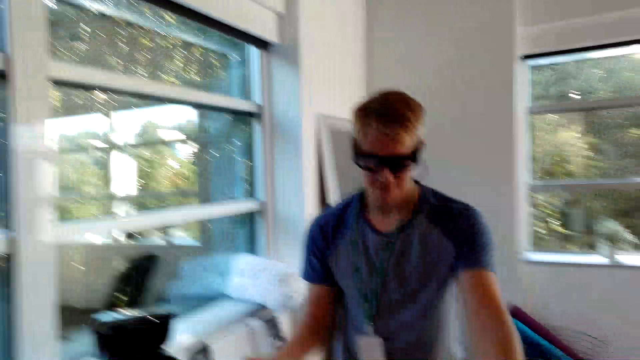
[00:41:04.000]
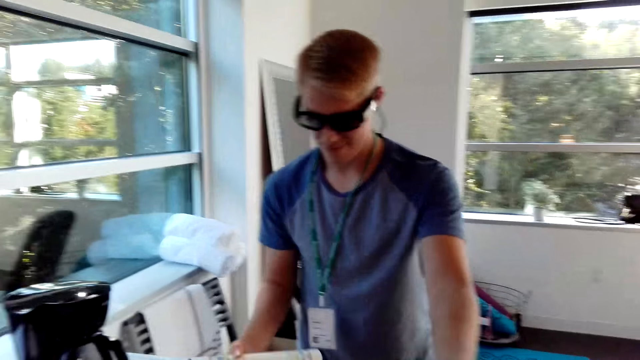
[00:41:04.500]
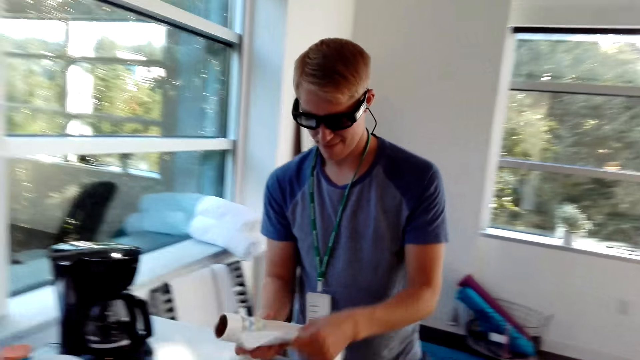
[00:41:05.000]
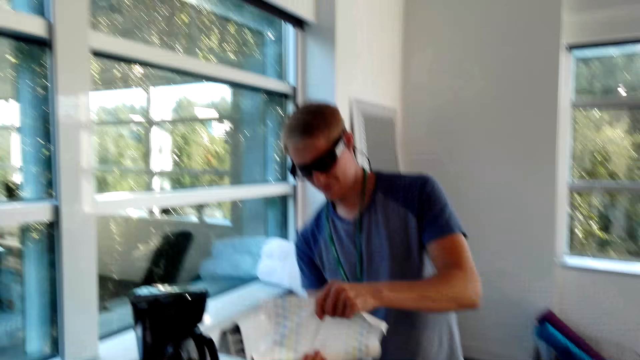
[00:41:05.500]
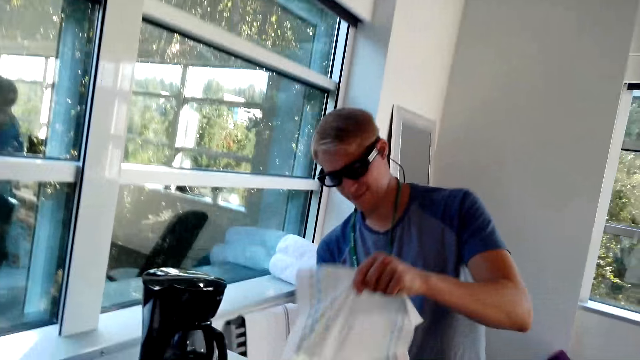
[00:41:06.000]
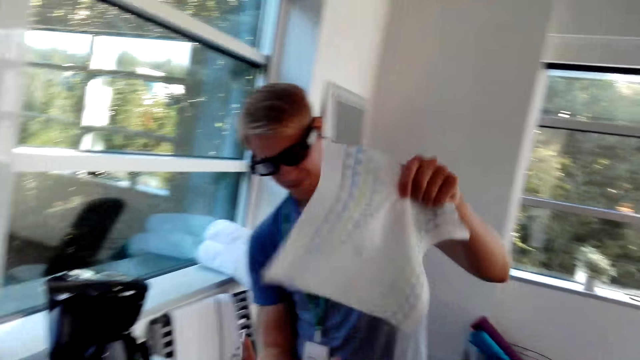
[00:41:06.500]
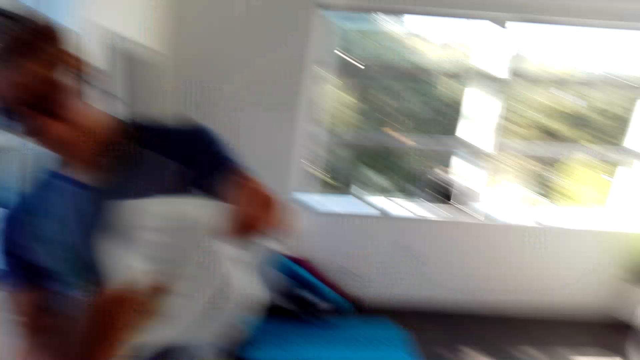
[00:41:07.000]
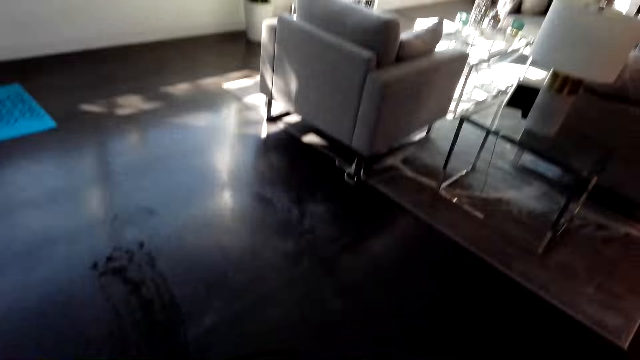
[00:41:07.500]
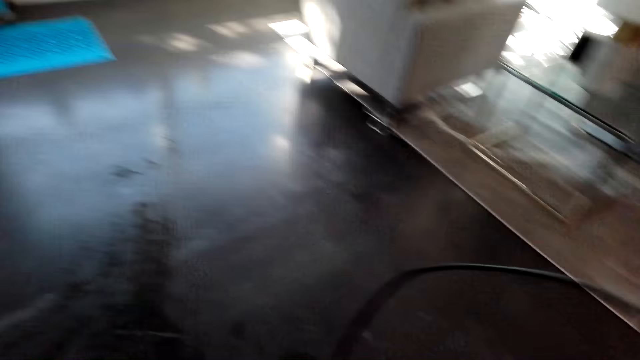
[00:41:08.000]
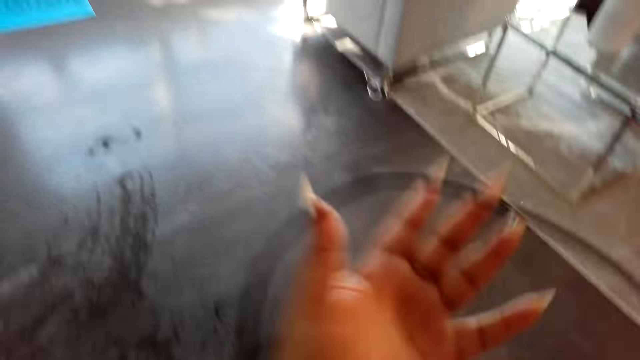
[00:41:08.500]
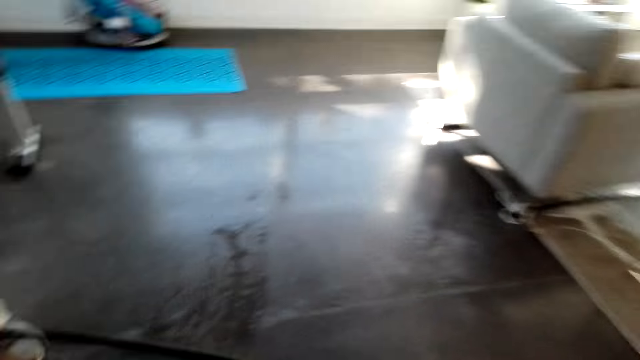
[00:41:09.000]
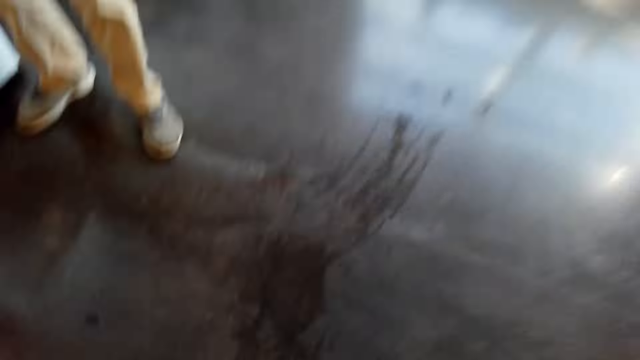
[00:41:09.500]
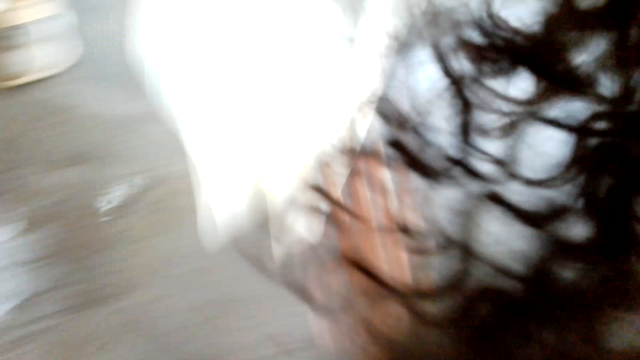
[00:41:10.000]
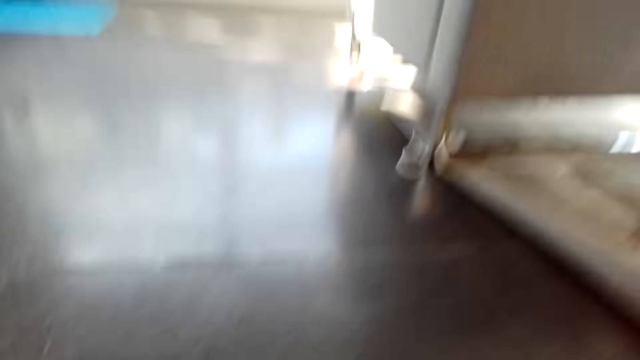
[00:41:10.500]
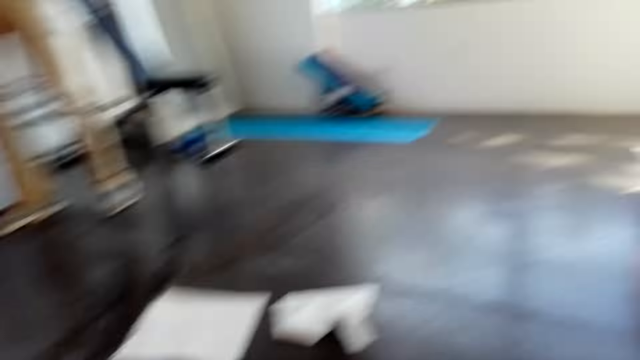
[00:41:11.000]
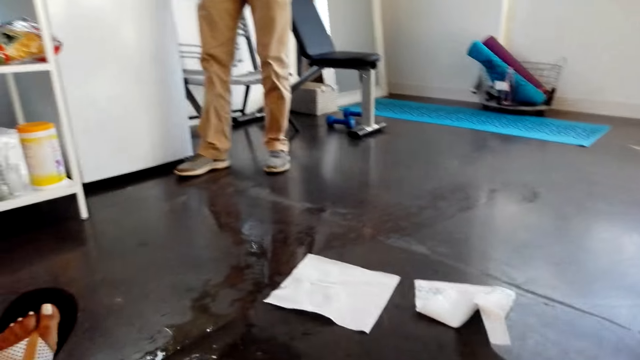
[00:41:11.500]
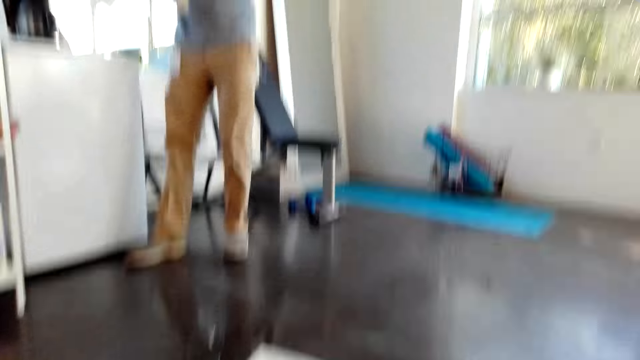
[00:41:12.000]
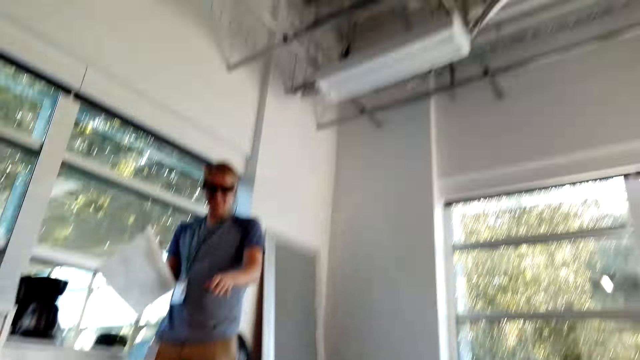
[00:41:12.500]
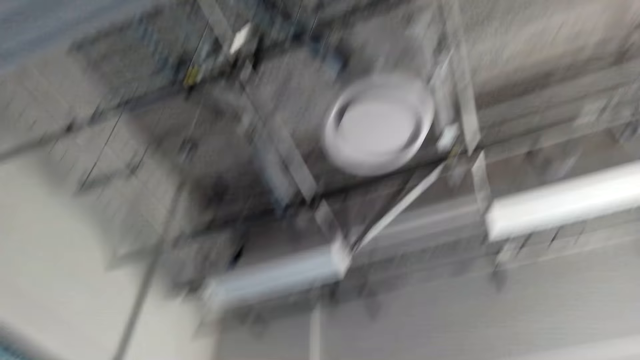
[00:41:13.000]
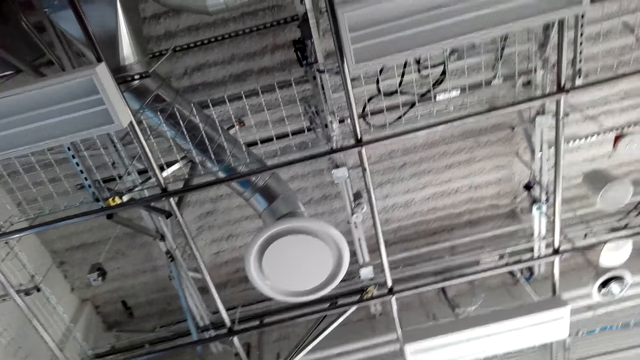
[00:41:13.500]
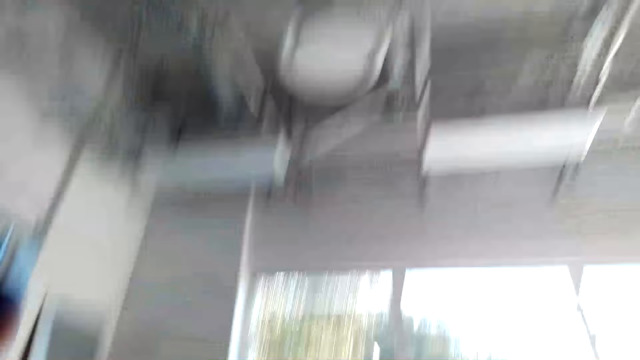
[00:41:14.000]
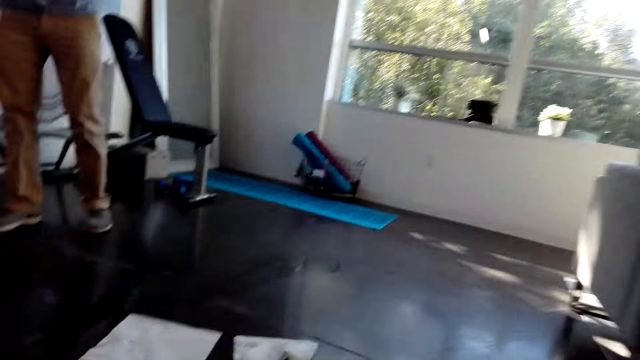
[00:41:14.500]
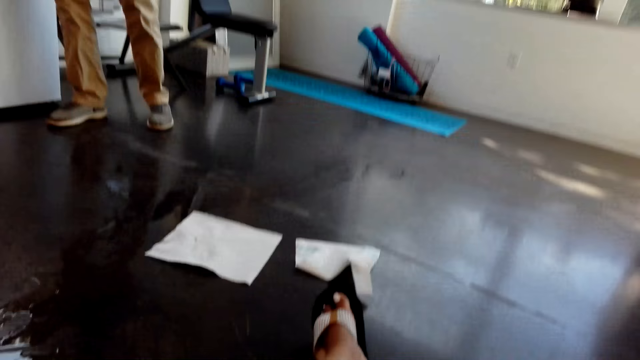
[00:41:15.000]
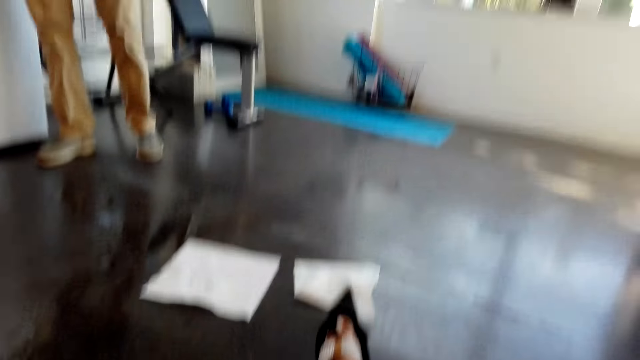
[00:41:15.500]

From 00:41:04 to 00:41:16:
The camera wearer interacts with a man. The man rolls the disposable tissue and cuts the disposable tissue. The man gives the disposable tissue to the camera wearer. The camera wearer looks around. They walk in the house. They slide on the floor. They fall down.

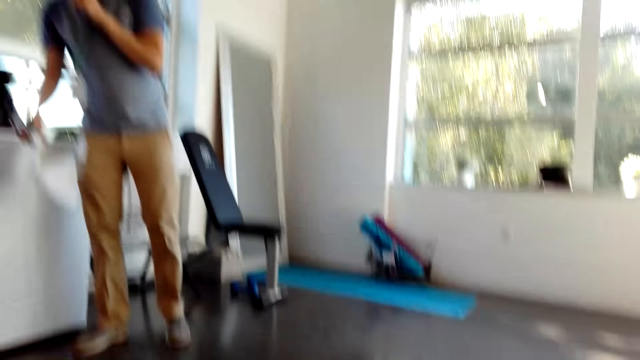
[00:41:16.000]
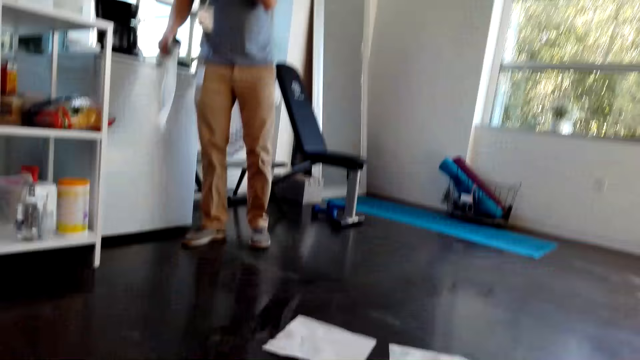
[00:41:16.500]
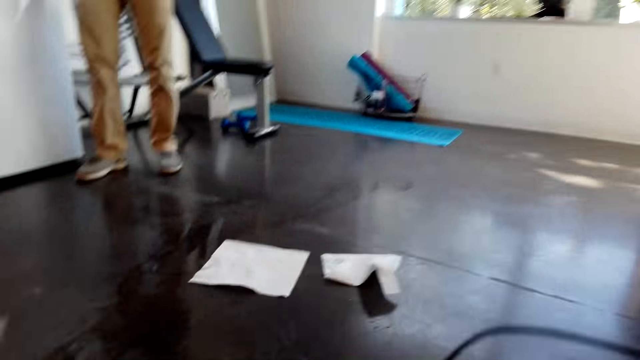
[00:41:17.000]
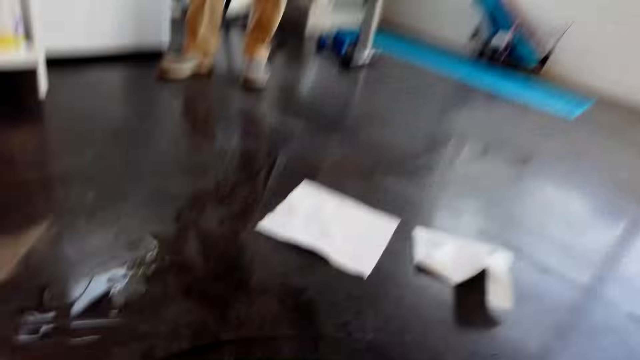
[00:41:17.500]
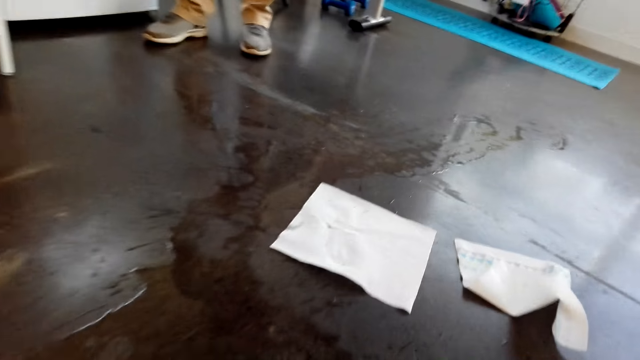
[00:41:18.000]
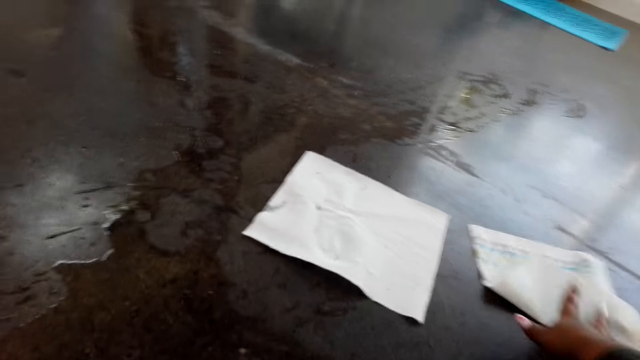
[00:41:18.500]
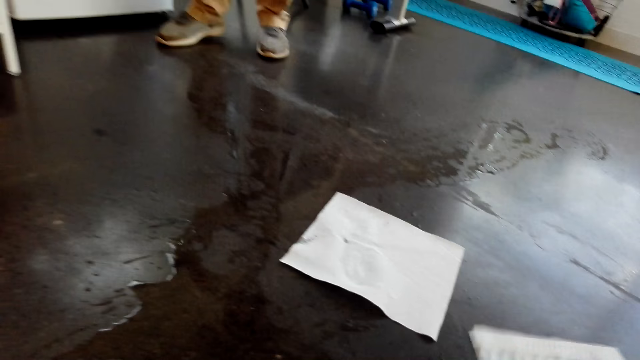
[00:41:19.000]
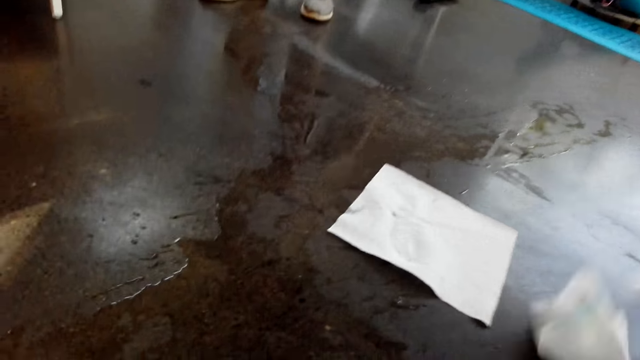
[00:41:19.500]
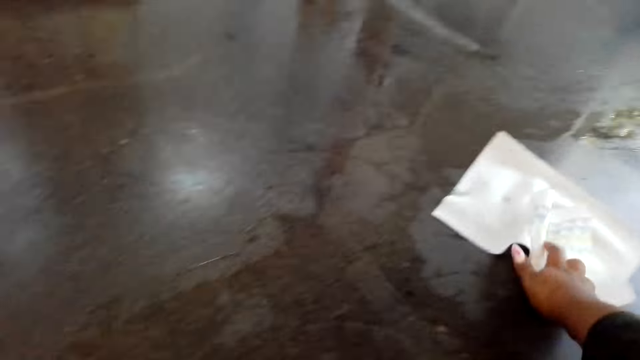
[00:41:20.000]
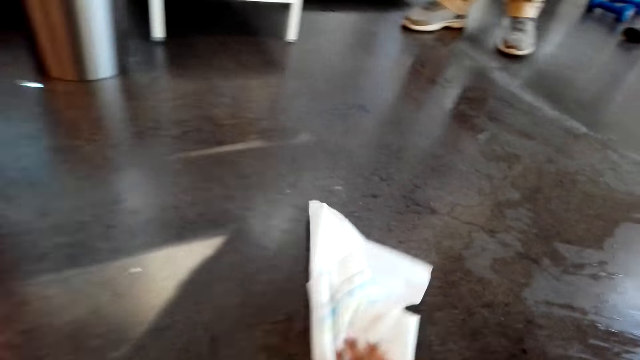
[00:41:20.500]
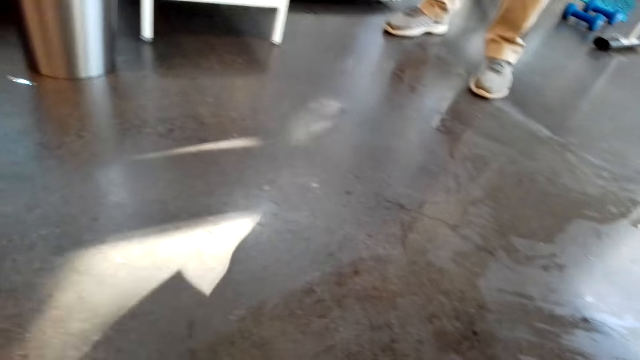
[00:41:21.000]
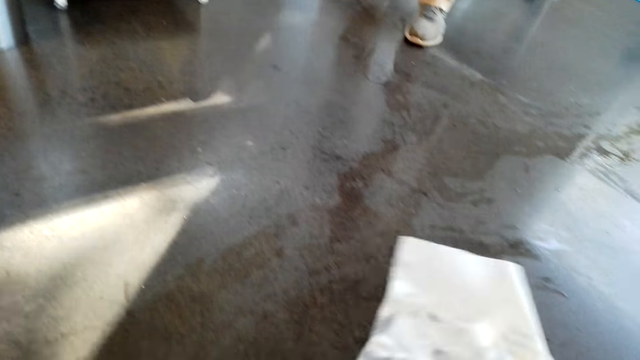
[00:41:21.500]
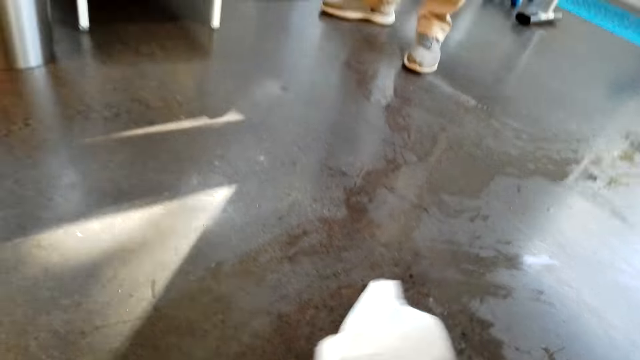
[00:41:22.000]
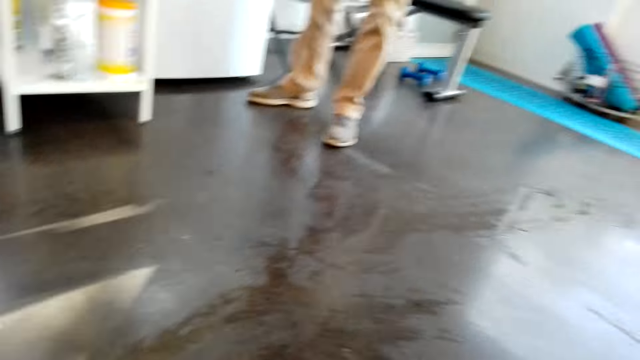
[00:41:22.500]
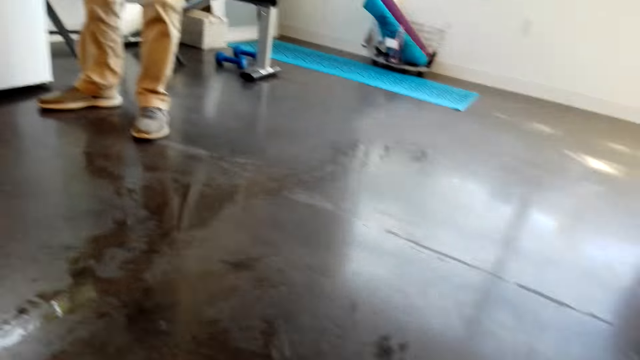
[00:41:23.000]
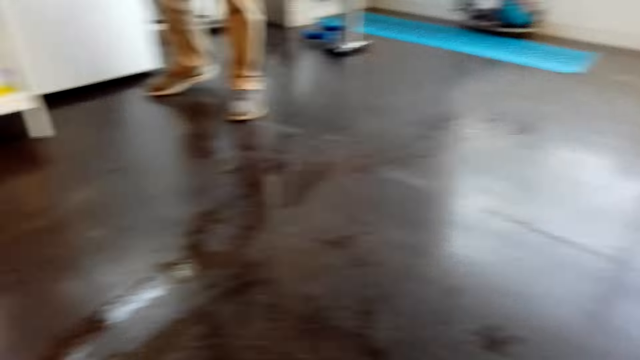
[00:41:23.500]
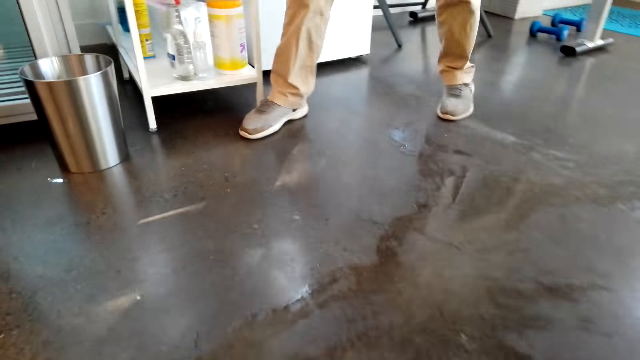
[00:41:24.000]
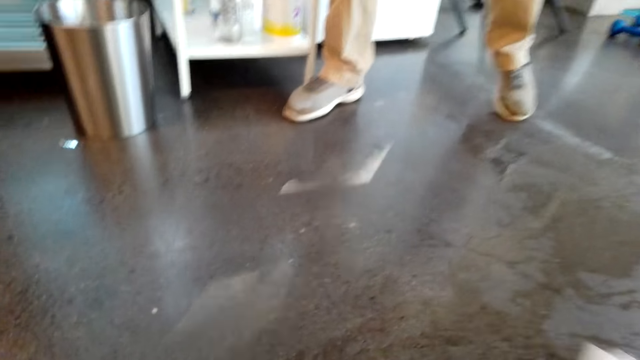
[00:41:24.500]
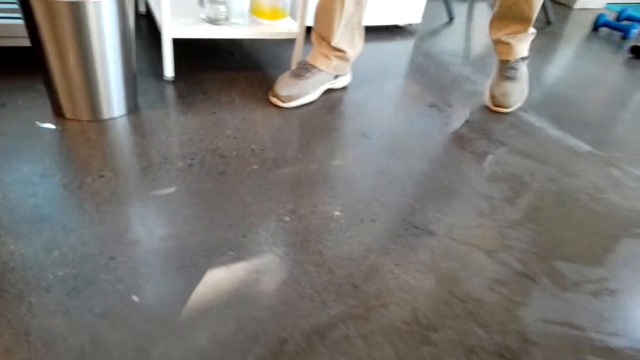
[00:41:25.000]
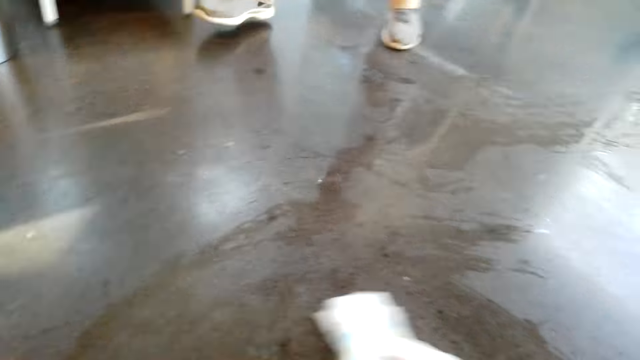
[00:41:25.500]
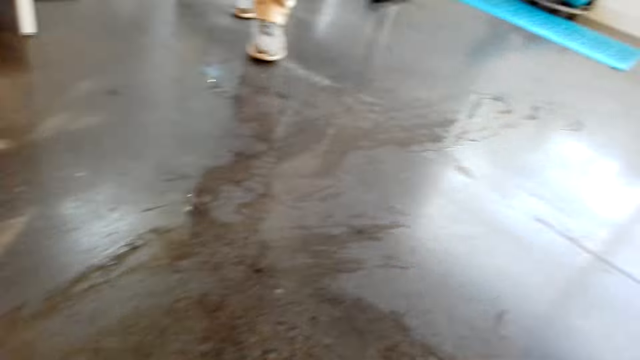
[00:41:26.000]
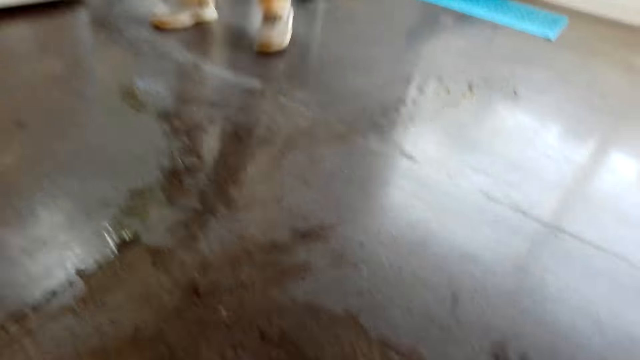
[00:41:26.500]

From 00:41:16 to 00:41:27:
The camera wearer chats with a man. They pick up a disposable tissue or kitchen towel. They pick up the disposable tissue again. They wipe the floor with the kitchen towel. They look around.
